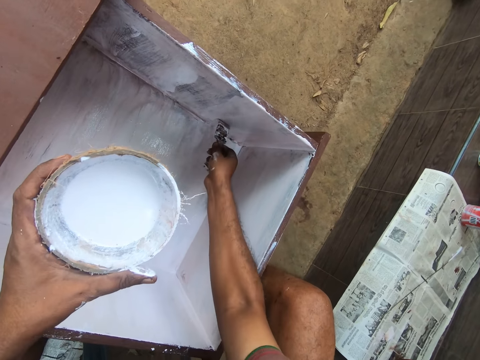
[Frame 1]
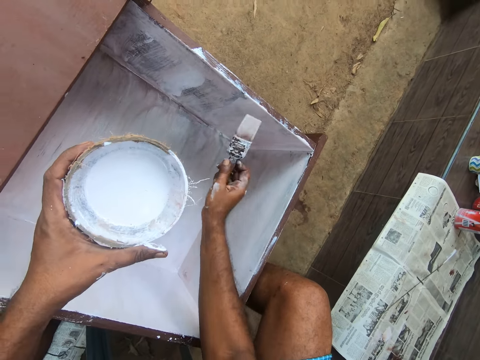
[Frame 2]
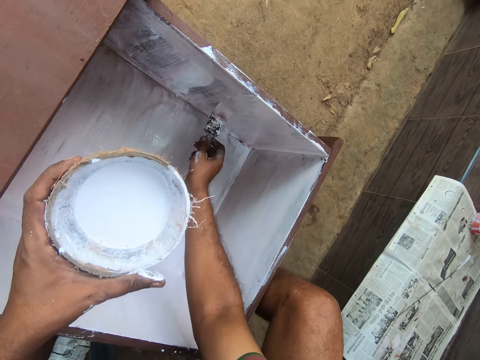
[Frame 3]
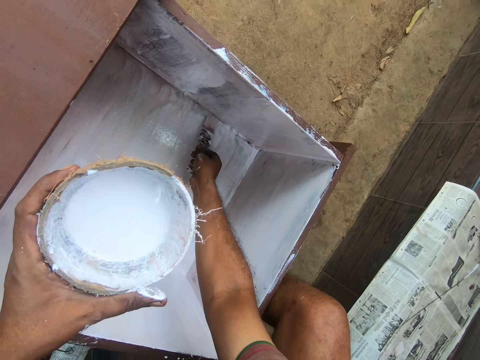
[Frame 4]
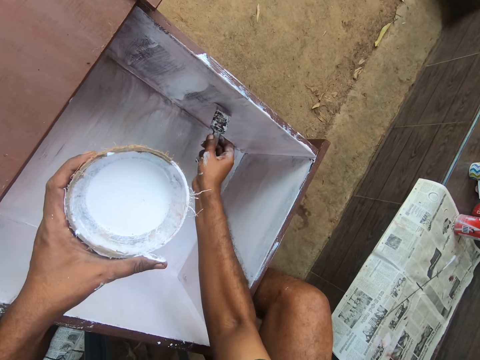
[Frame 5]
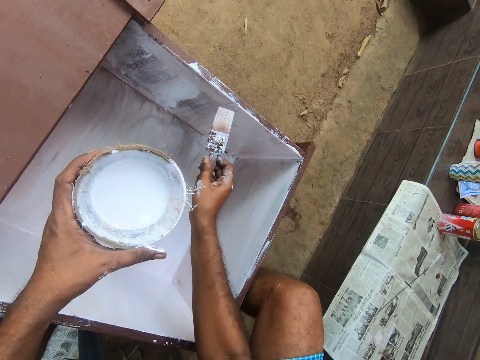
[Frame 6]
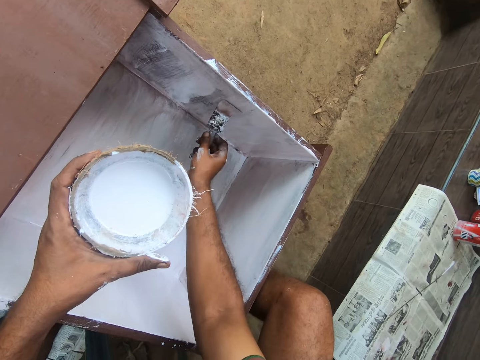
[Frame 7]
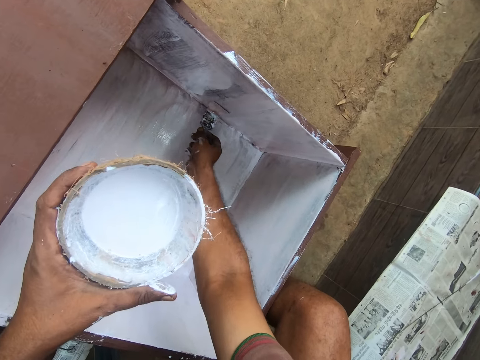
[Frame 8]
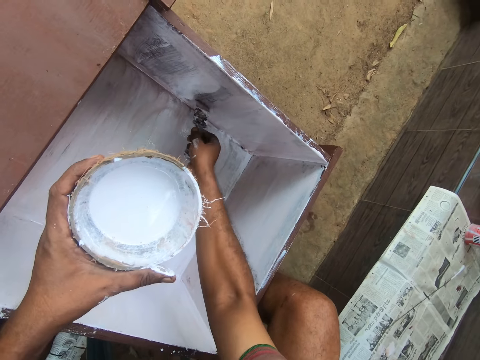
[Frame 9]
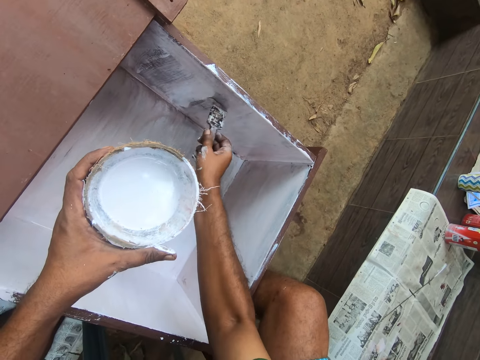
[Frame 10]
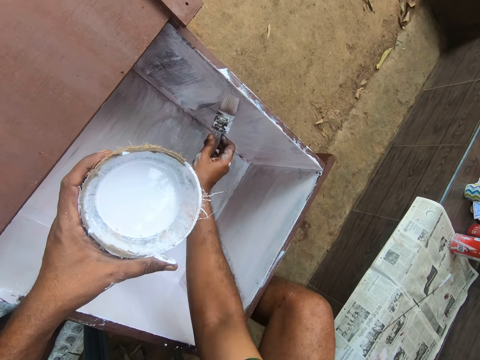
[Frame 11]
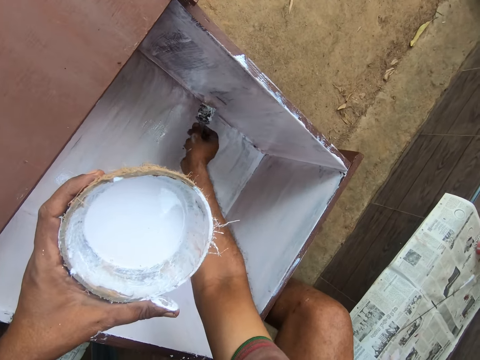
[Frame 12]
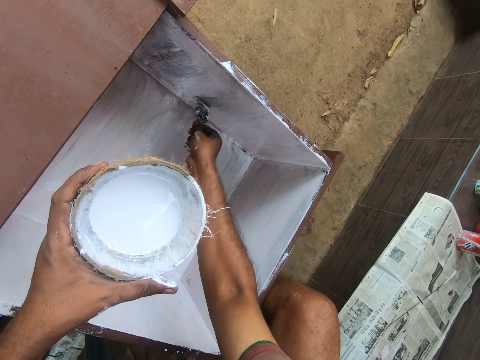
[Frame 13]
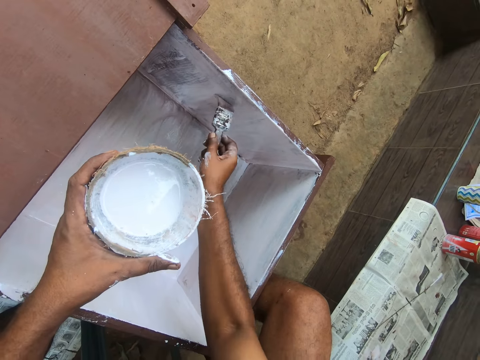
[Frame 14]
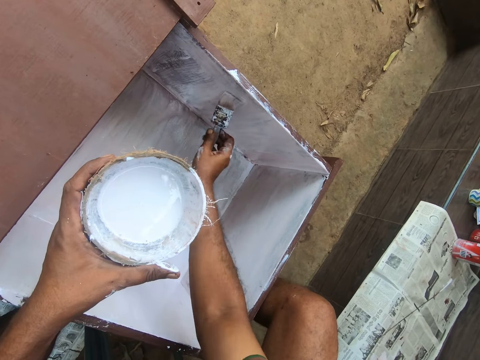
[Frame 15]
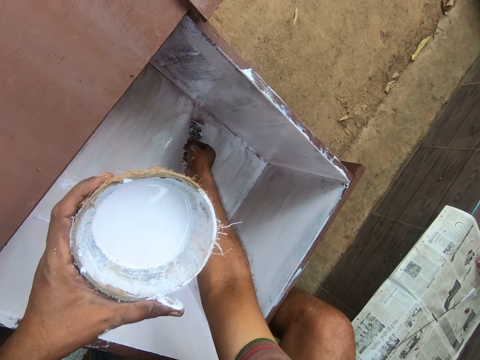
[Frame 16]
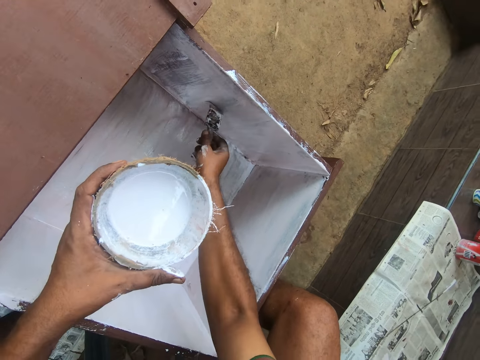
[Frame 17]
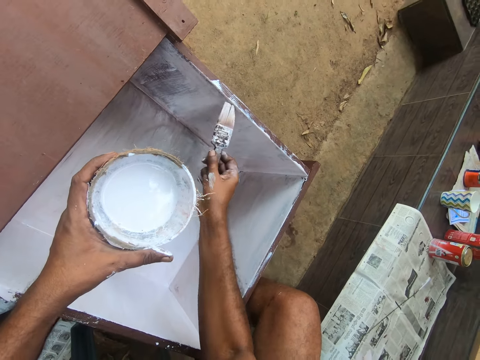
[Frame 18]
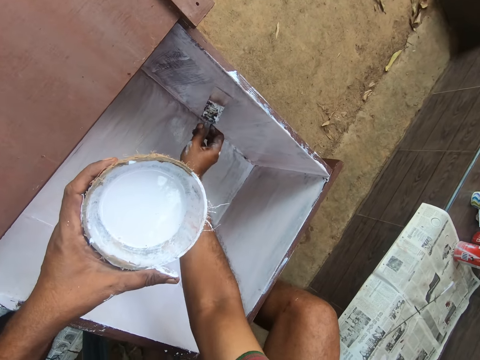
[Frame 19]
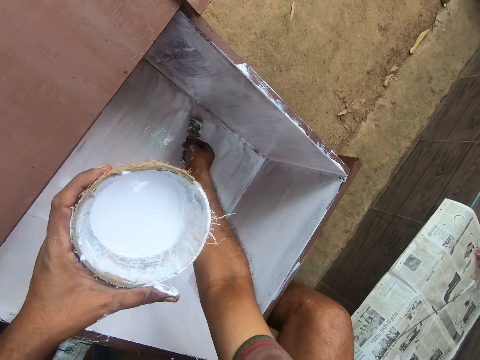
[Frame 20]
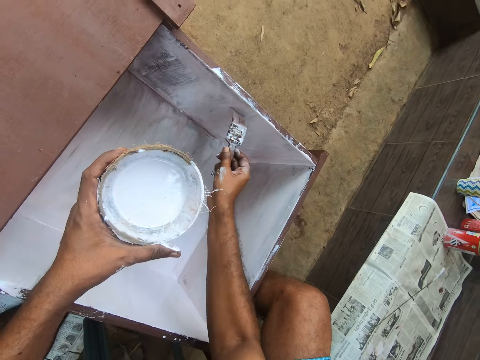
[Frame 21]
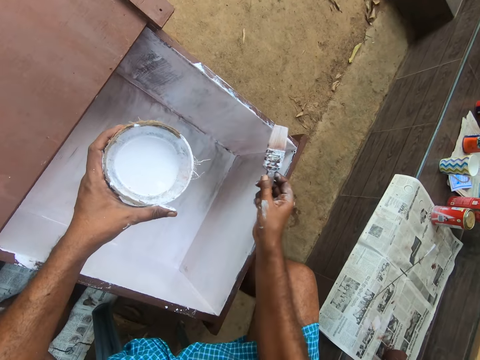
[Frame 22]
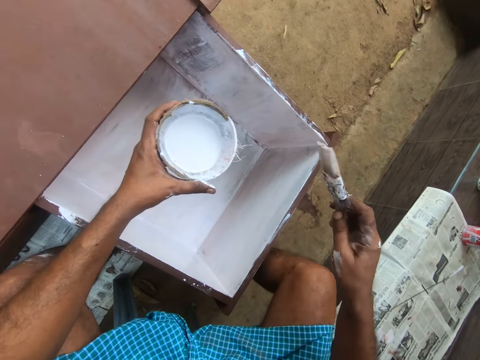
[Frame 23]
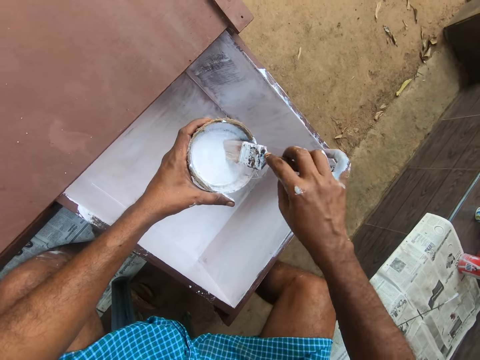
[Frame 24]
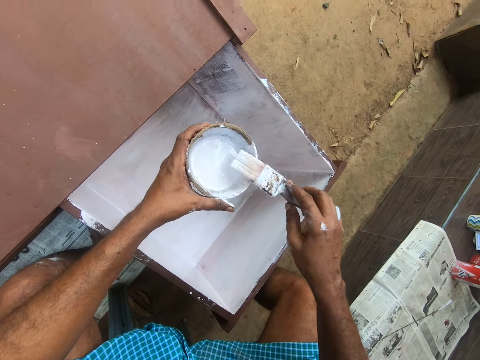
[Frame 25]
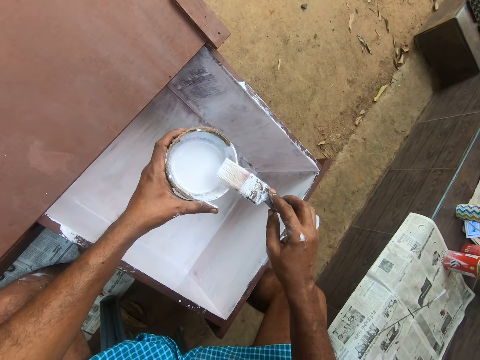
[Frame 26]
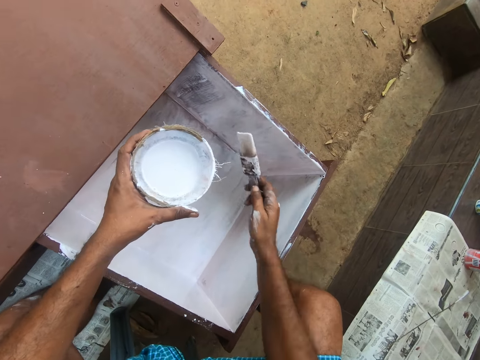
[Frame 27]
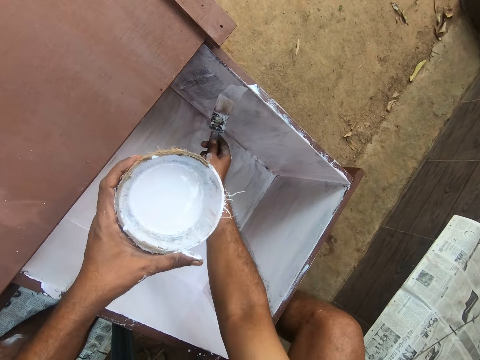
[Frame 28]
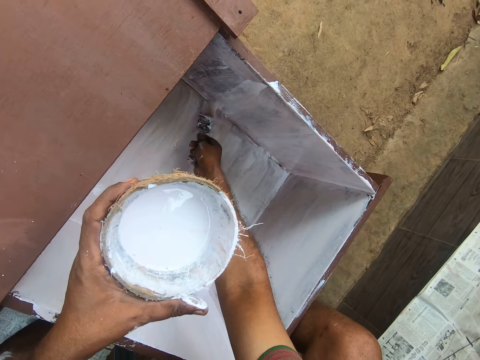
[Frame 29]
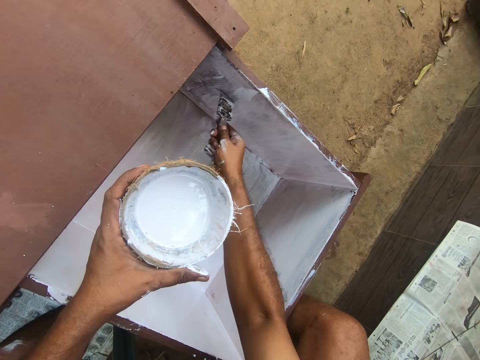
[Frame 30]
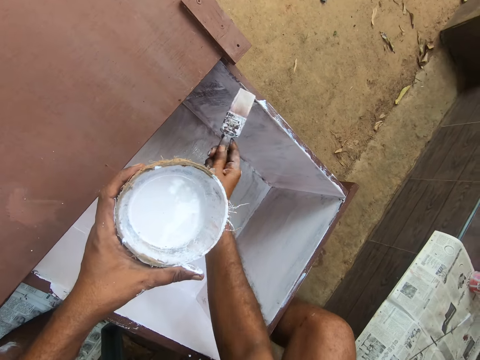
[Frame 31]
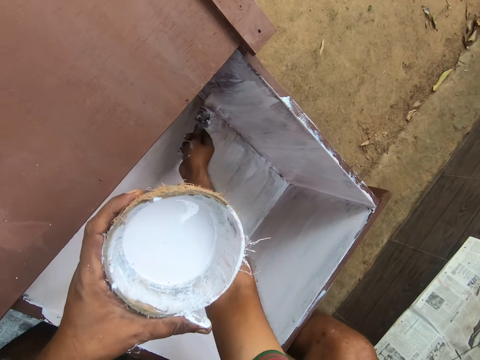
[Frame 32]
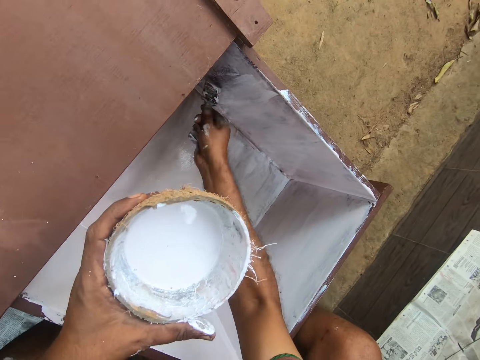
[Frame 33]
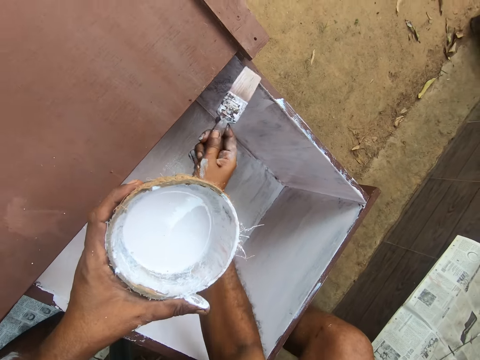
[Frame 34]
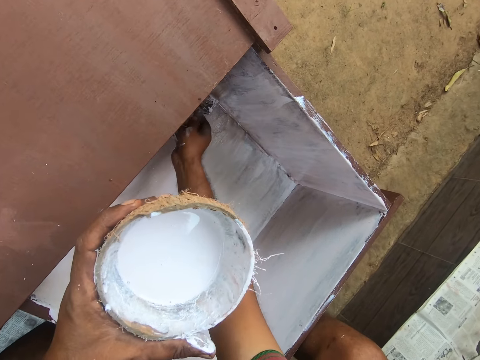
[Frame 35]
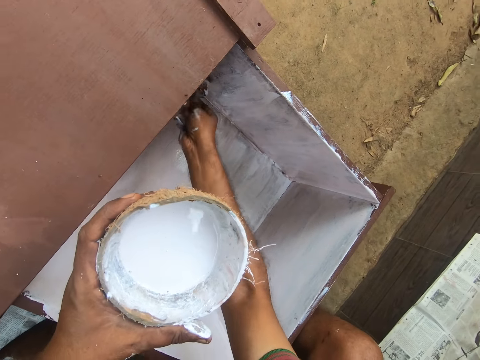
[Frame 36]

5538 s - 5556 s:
The camera wearer inserts the paint brush into the container of paint with his right hand. He holds the paint brush. He rubs the paint brush on the edge of the container of paint. He paints inside the table drawer with the paint brush in his right hand.

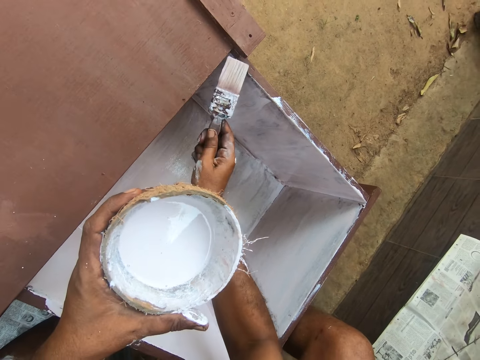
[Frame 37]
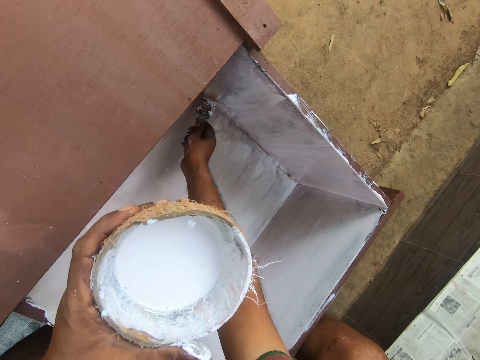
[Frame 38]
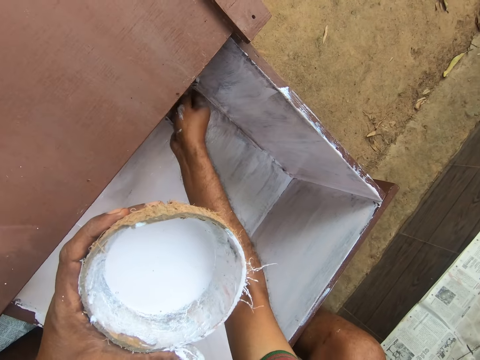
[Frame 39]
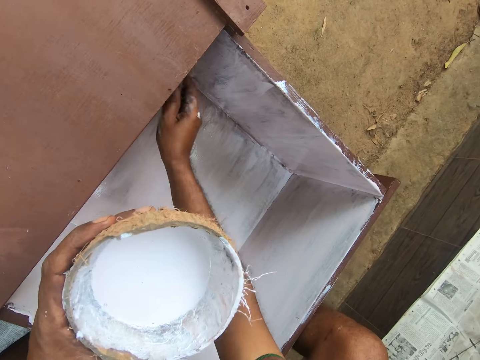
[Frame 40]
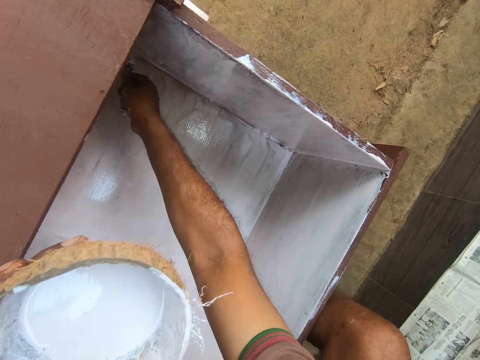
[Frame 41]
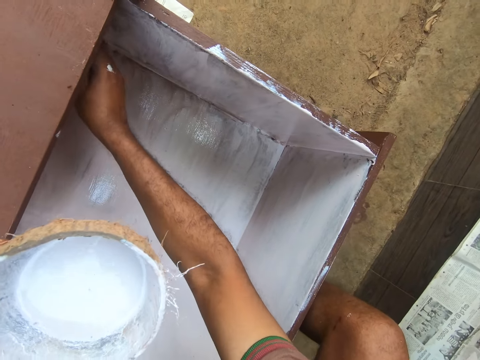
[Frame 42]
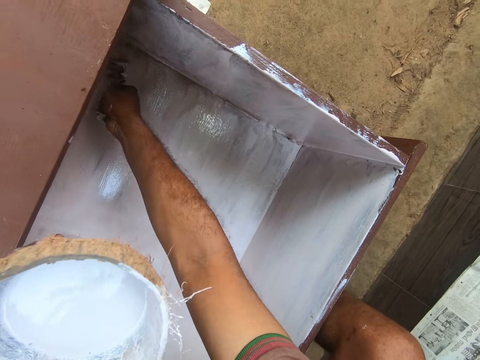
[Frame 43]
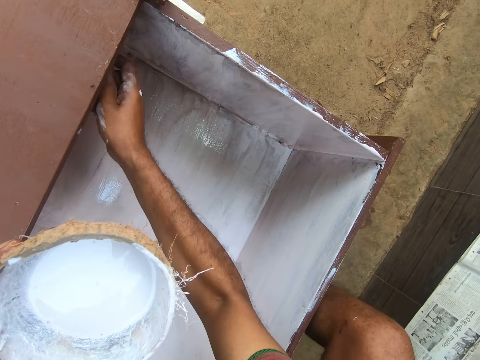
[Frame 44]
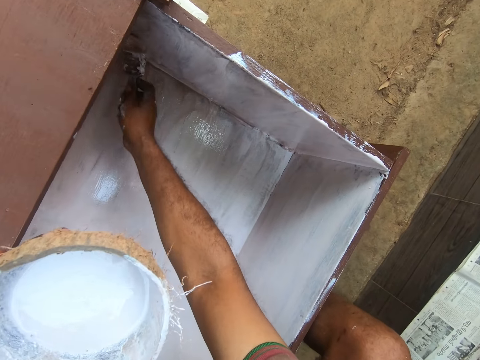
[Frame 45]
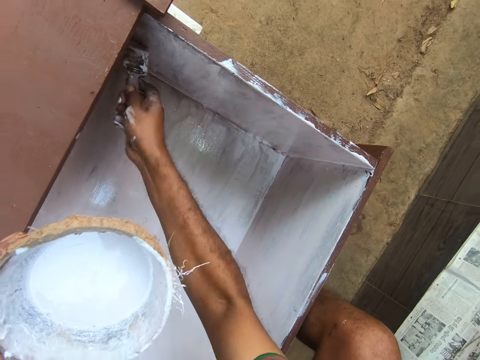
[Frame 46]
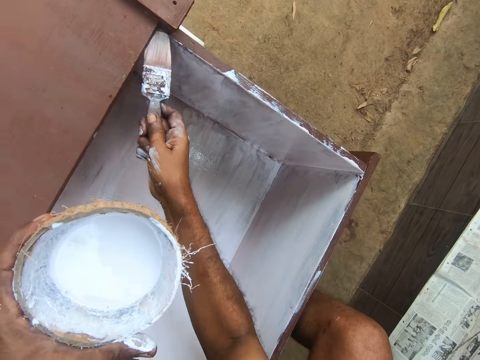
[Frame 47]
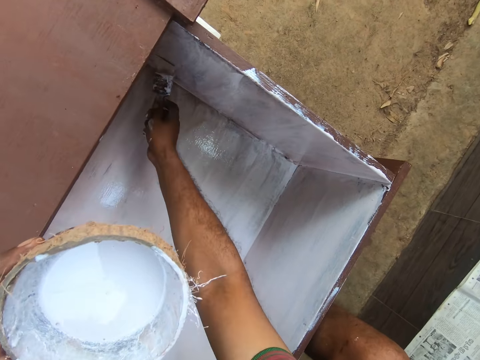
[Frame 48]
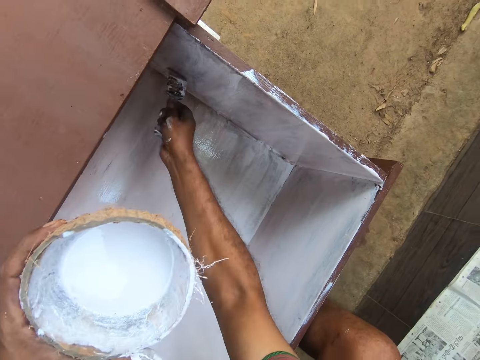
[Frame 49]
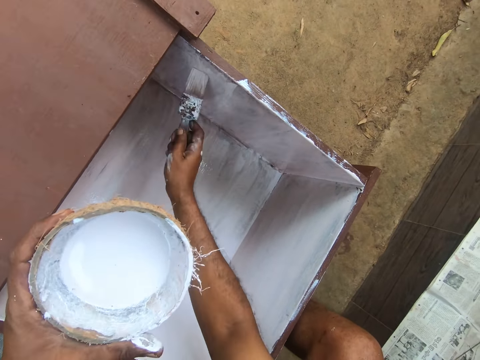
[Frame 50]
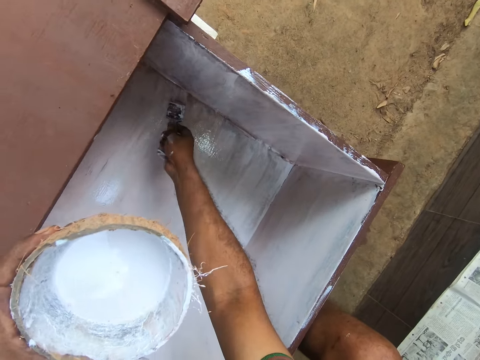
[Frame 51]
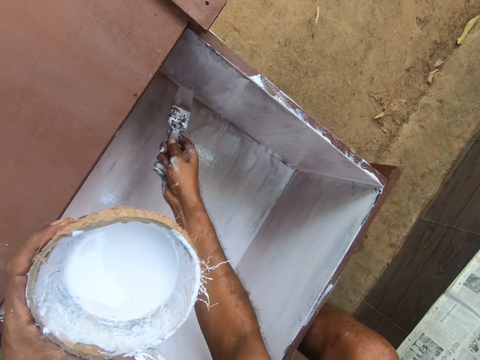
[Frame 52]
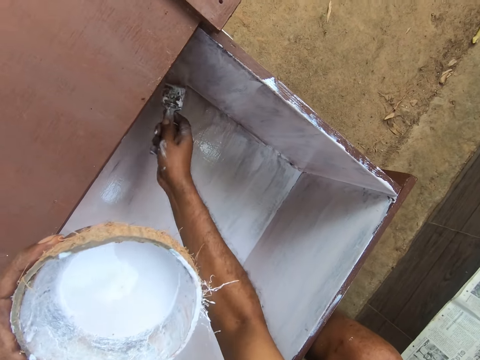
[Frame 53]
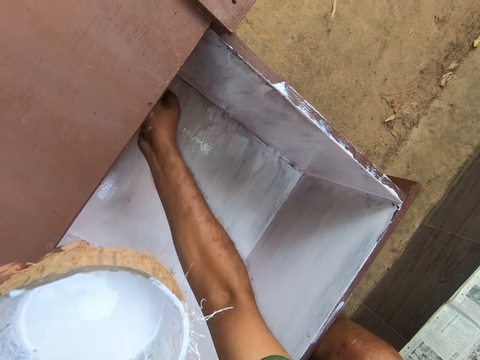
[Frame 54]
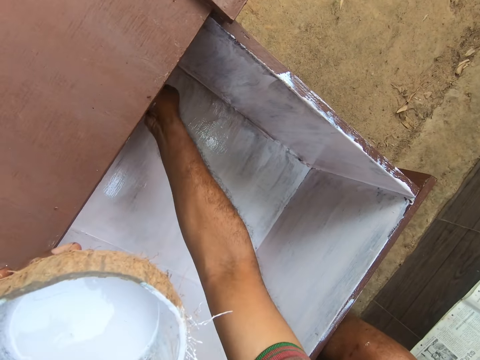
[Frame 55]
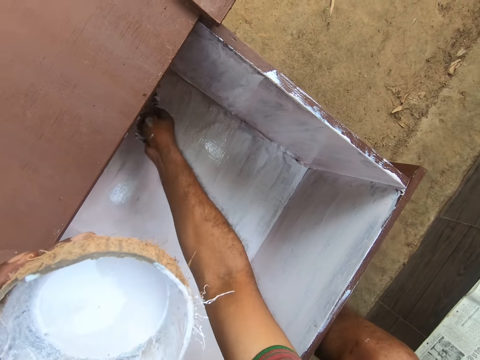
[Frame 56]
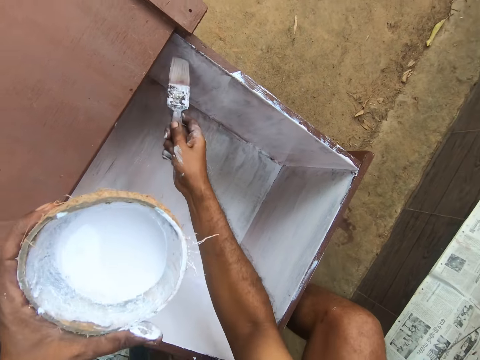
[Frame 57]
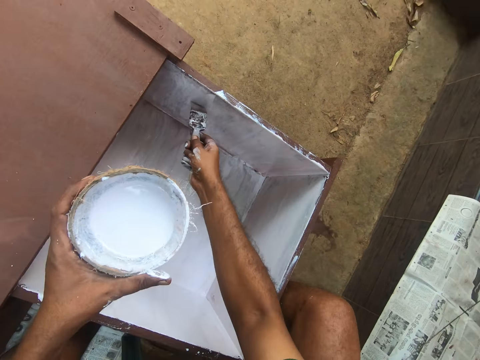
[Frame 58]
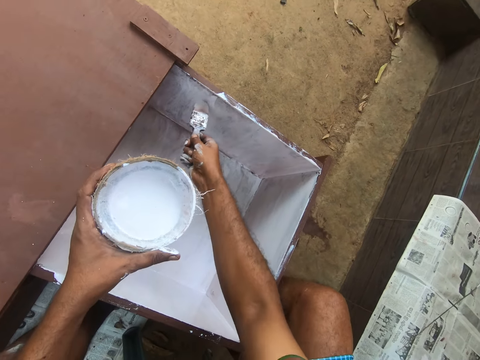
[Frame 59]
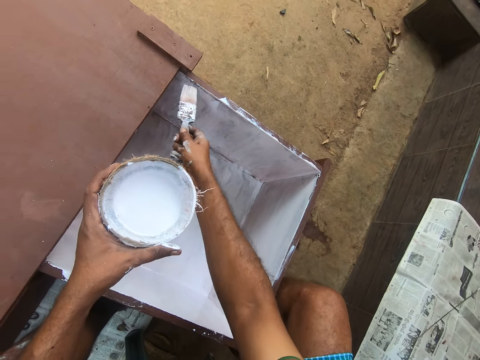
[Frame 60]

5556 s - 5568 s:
The camera wearer holds the woody shell of a coconut. They paint inside the drawer.
